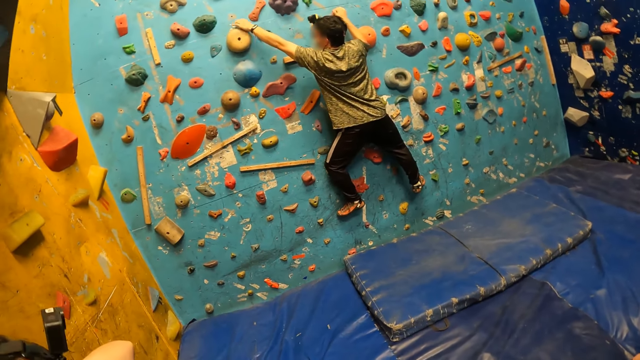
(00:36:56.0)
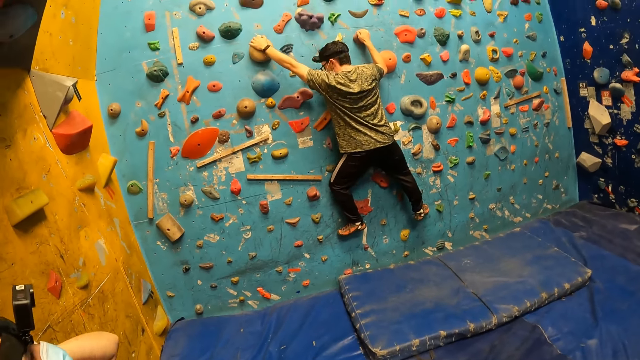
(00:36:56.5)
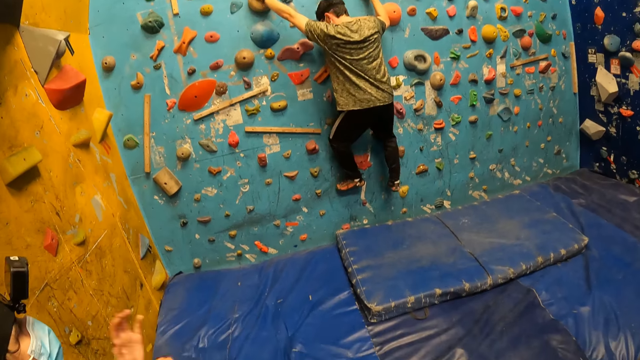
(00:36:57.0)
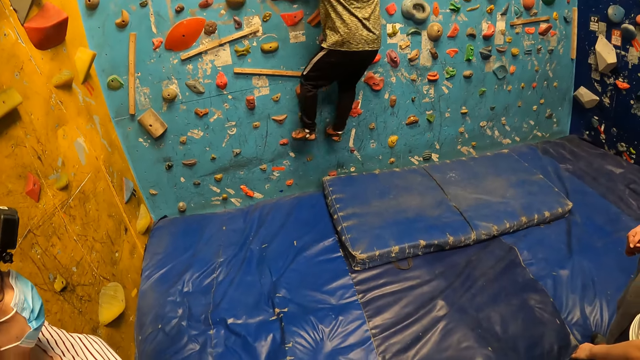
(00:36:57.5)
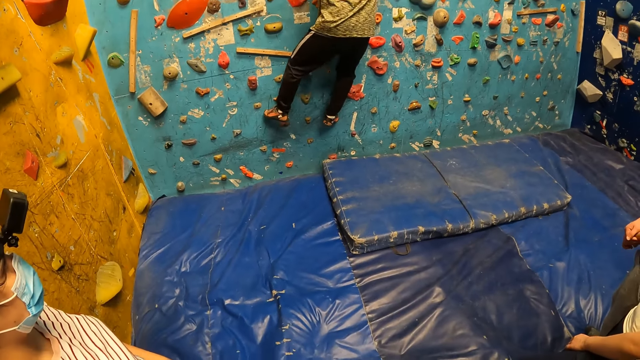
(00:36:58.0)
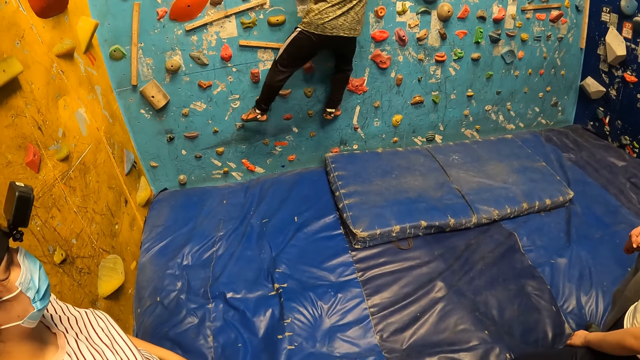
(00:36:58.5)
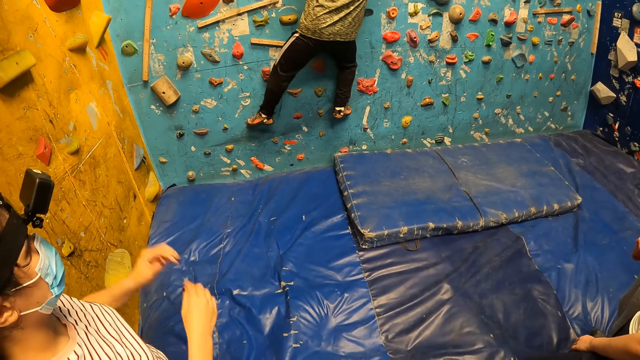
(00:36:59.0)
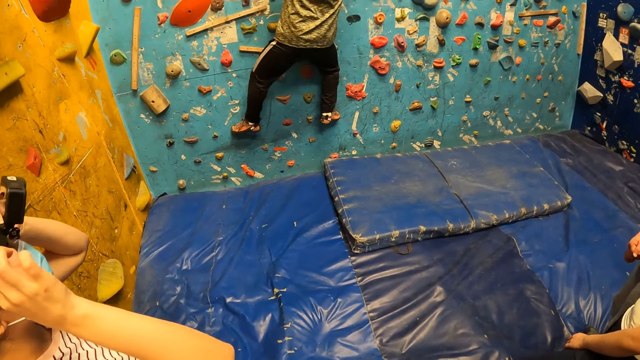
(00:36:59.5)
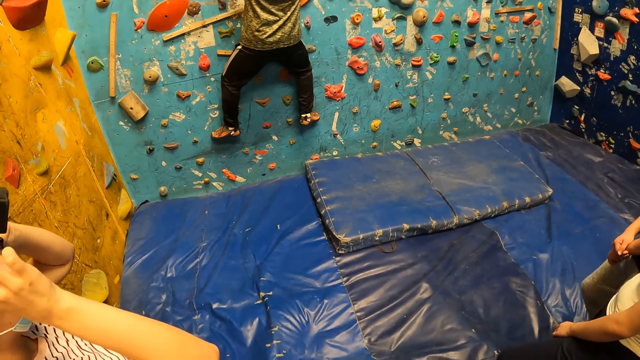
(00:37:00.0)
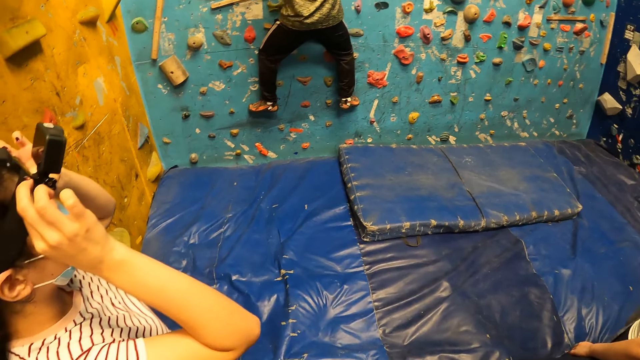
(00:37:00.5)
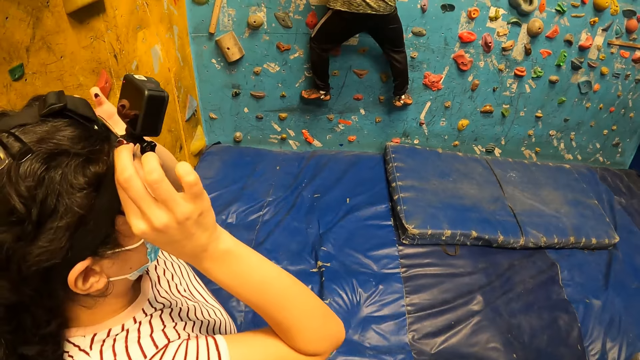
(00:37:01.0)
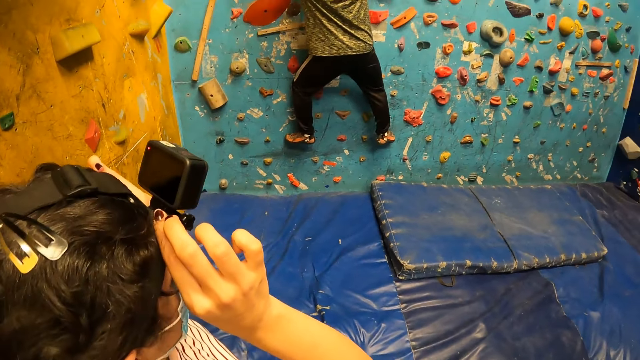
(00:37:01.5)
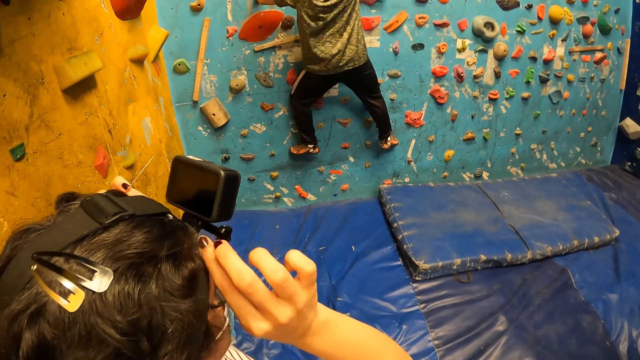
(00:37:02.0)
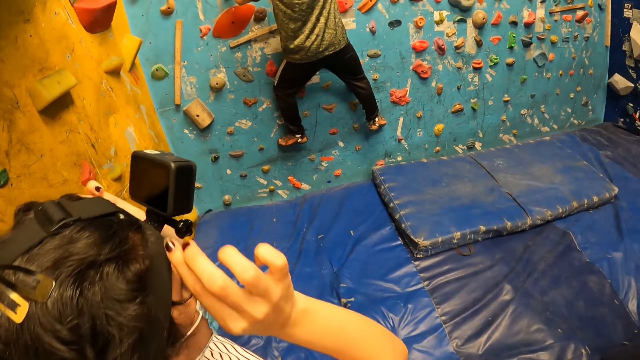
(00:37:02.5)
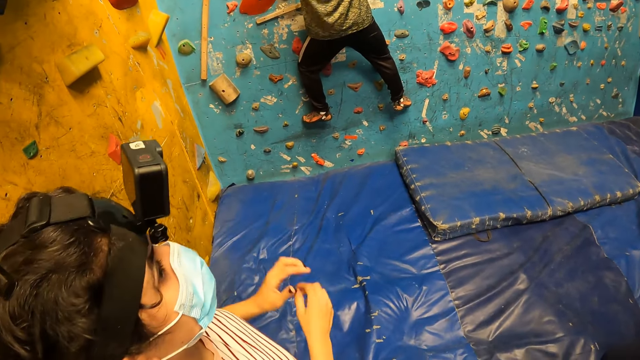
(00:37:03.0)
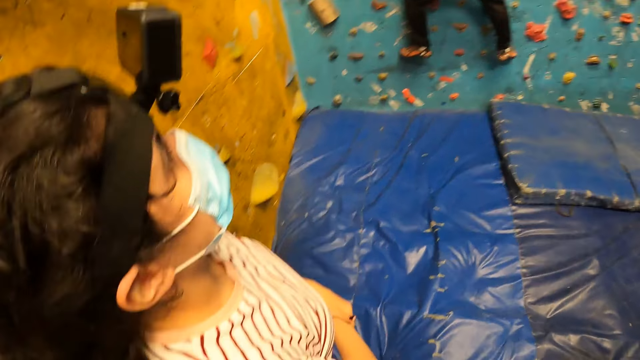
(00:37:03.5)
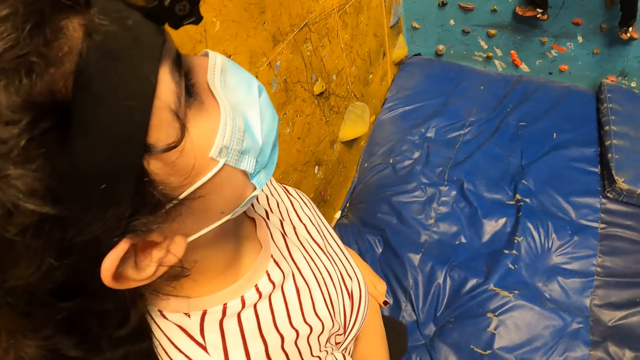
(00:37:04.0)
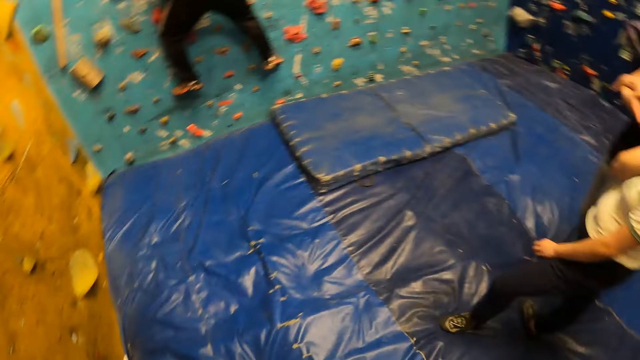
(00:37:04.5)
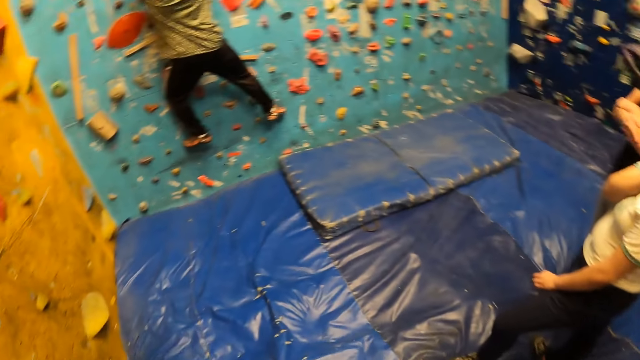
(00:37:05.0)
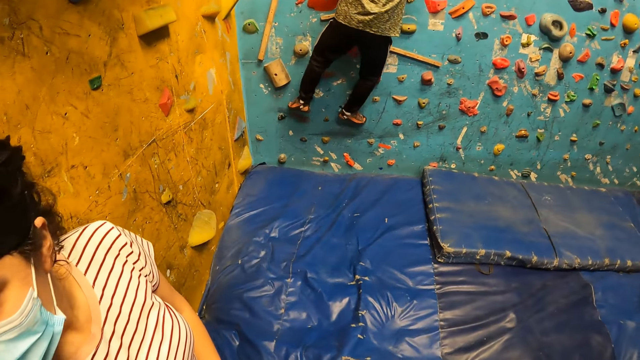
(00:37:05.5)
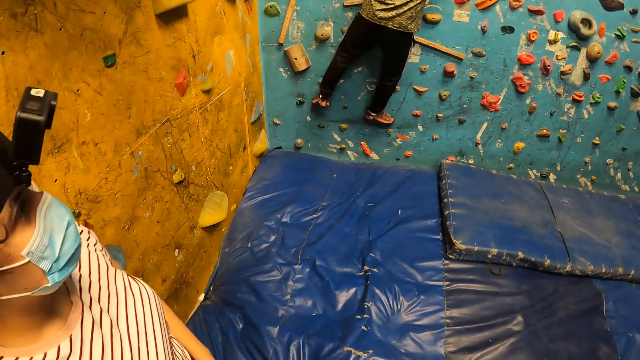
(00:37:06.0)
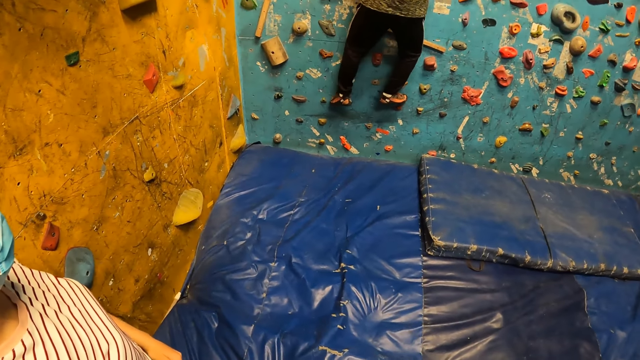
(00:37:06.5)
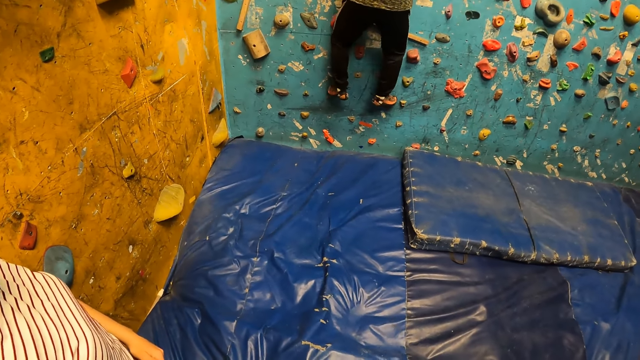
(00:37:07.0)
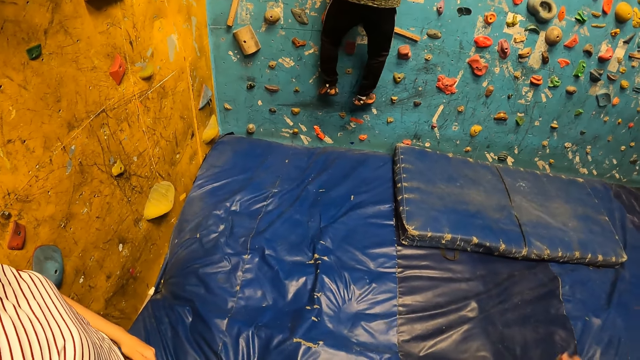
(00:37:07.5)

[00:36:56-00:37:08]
The girl adjusts a camera on her head with both hands. The camera wearer looks around.

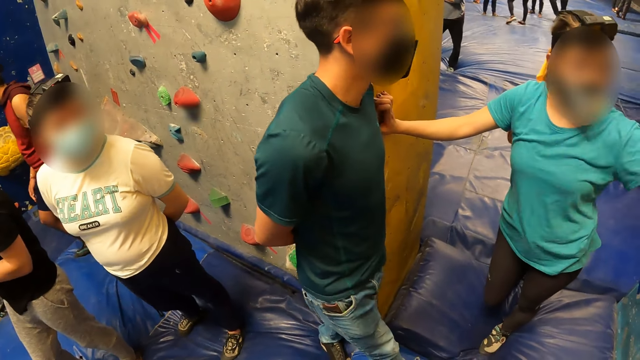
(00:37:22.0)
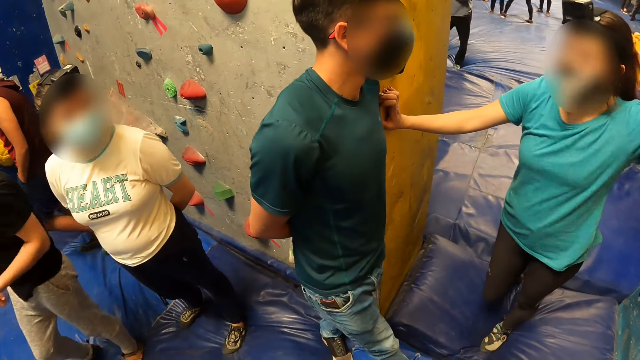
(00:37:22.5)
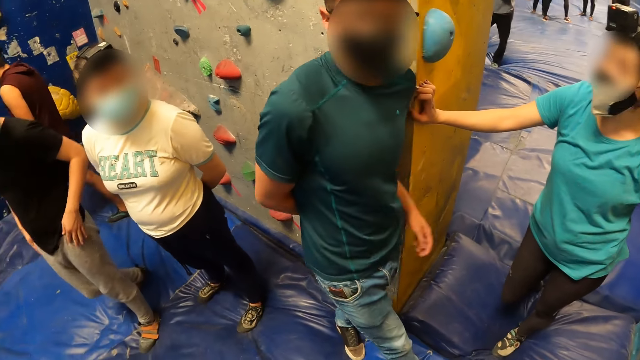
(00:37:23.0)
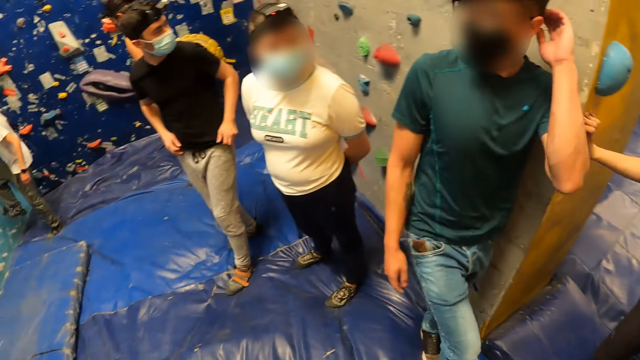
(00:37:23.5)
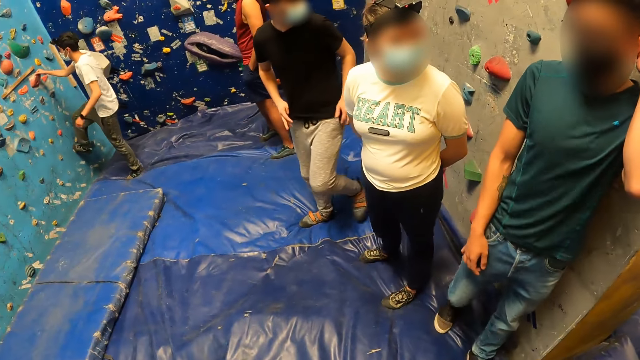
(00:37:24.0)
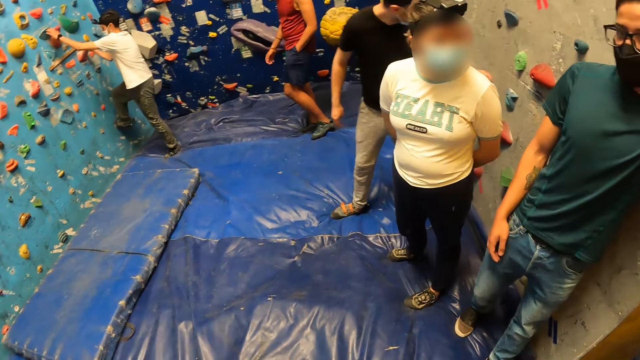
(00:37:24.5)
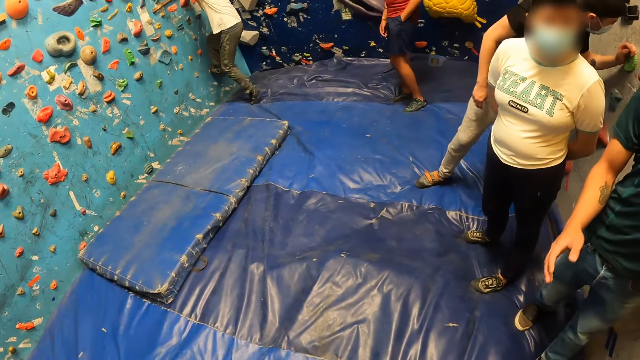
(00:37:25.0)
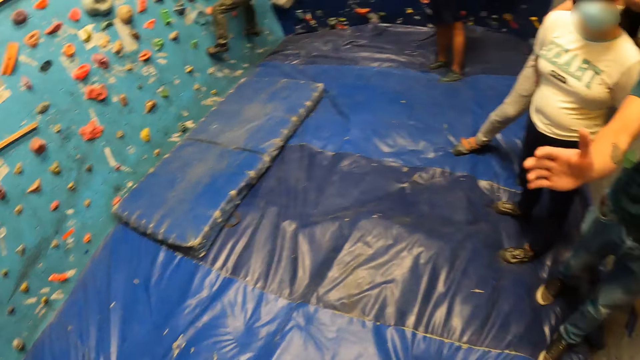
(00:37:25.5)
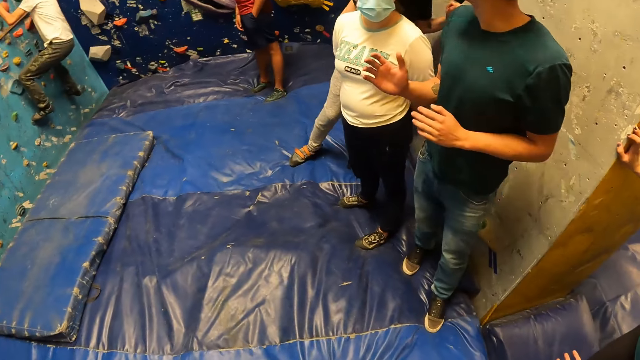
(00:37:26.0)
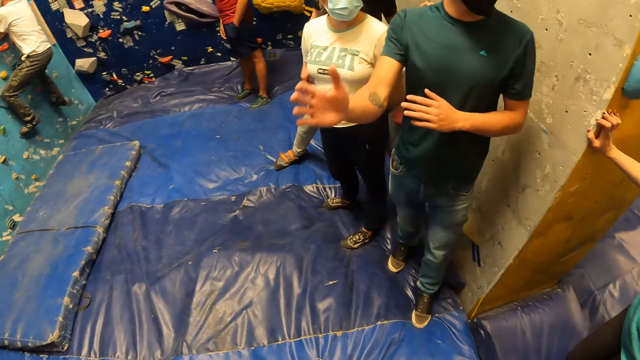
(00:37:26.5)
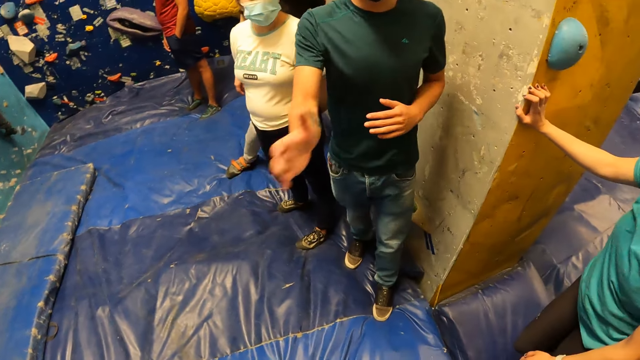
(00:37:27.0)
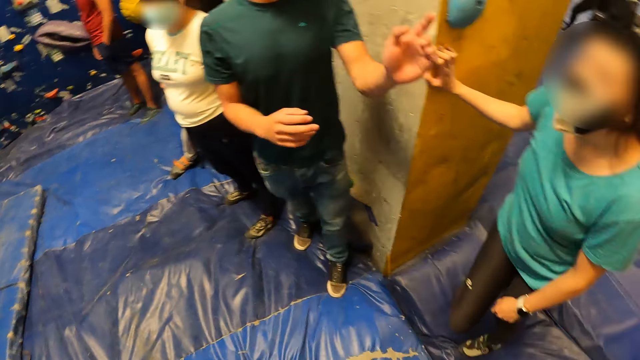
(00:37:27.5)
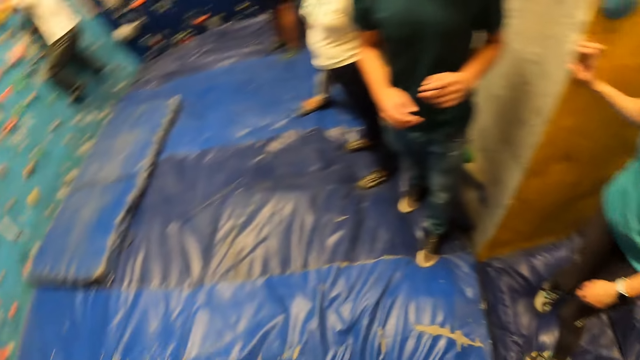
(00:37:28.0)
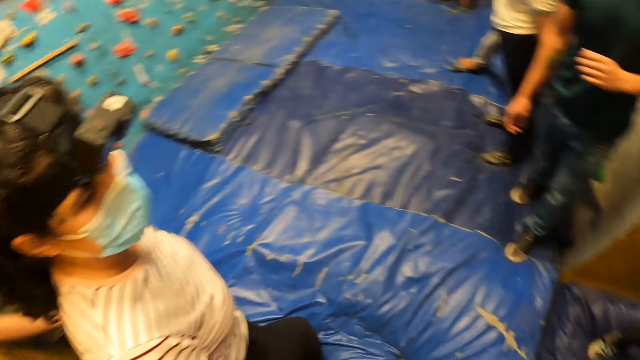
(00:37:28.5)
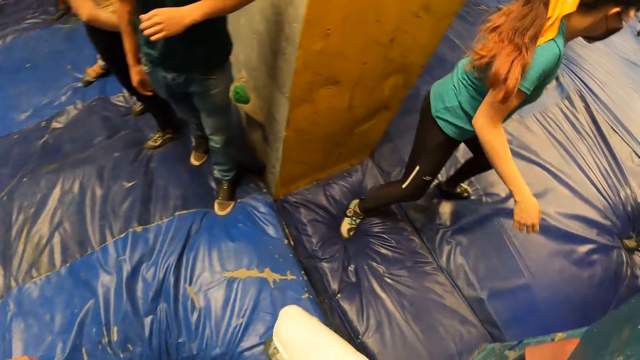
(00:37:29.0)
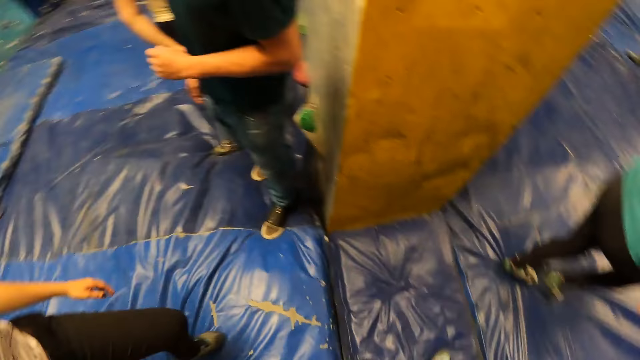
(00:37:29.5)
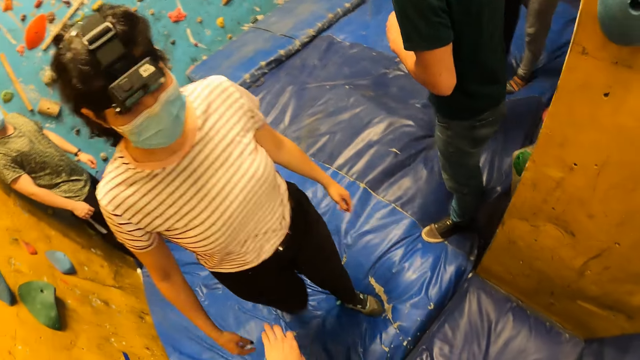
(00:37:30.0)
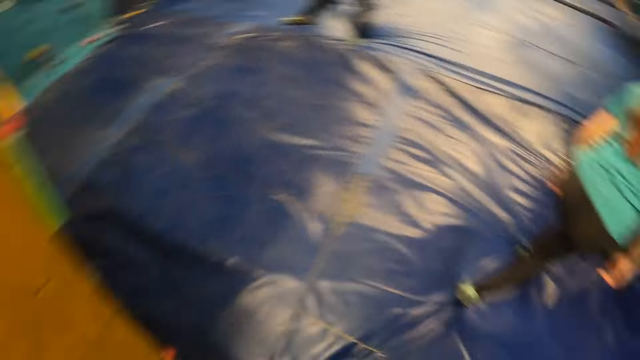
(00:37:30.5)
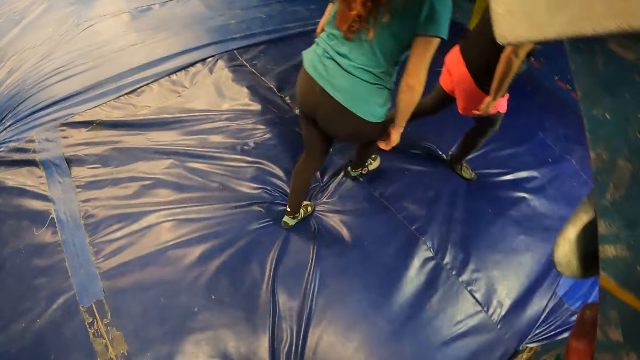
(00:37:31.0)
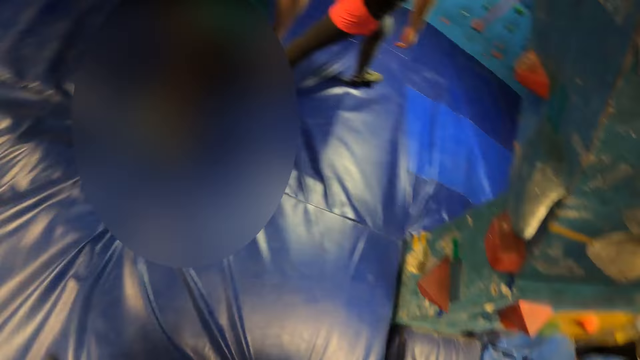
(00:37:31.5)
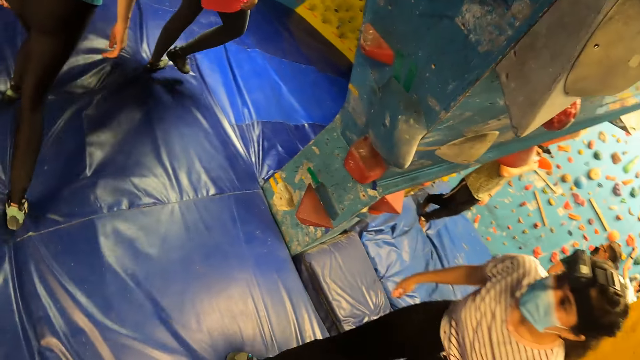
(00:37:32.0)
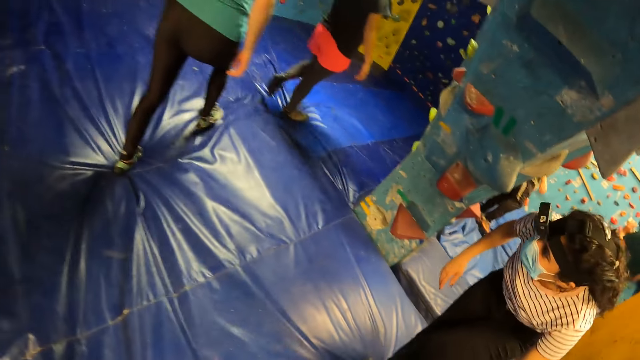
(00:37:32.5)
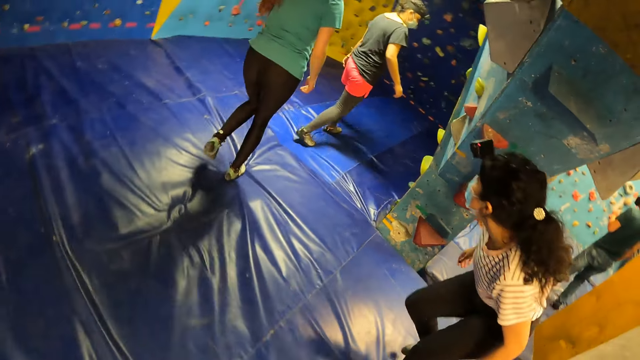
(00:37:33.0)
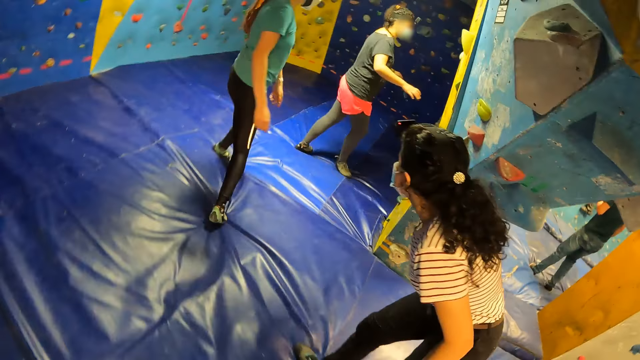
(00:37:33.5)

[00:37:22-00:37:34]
The boy climbs the bouldering wall with both hands and legs. The camera wearer walks around.
